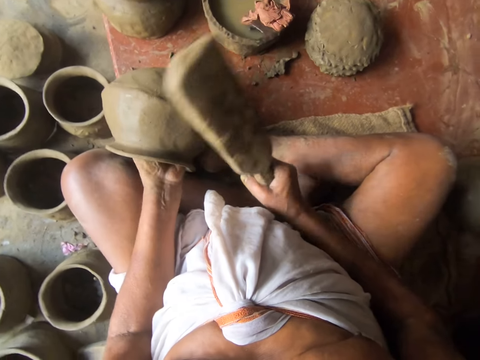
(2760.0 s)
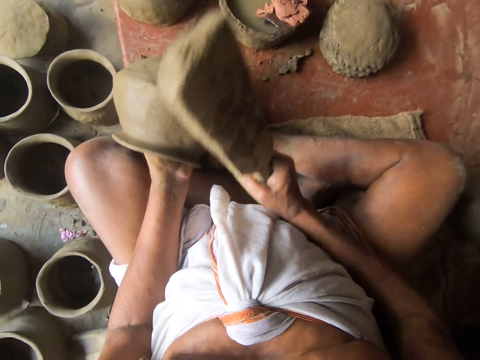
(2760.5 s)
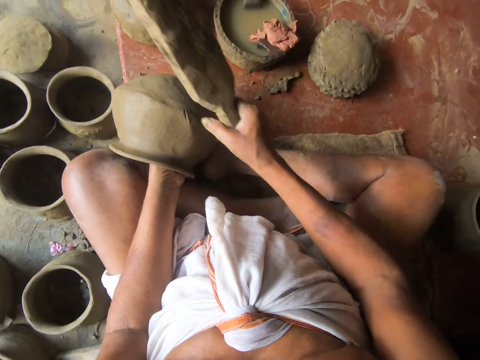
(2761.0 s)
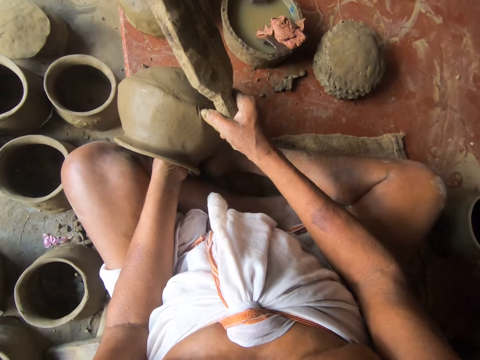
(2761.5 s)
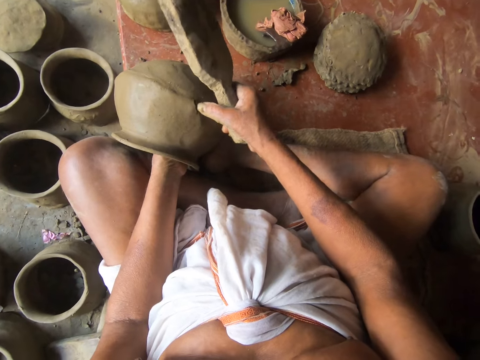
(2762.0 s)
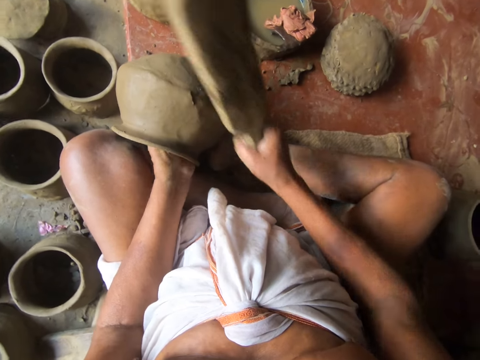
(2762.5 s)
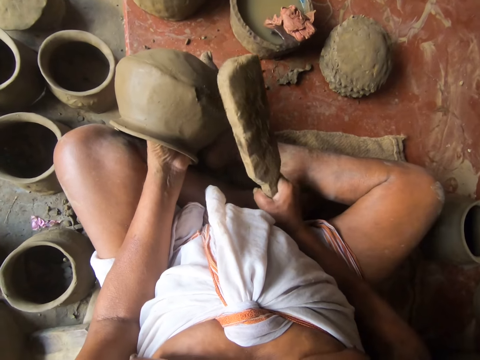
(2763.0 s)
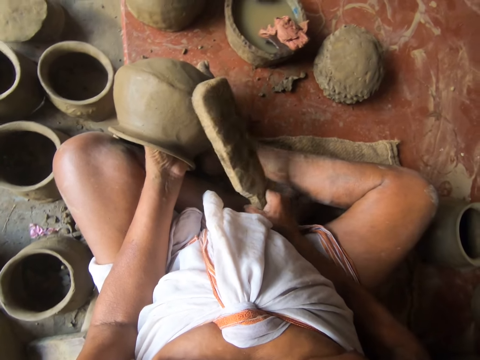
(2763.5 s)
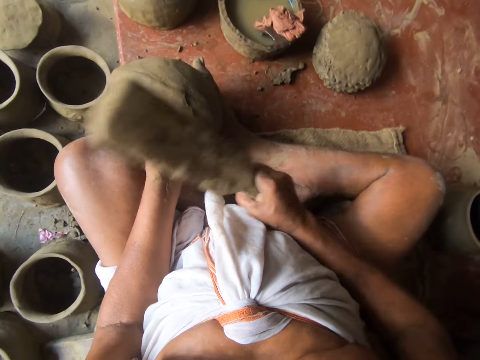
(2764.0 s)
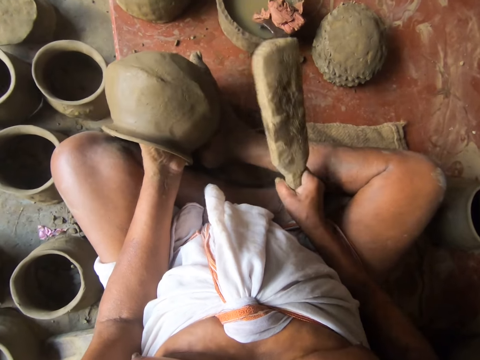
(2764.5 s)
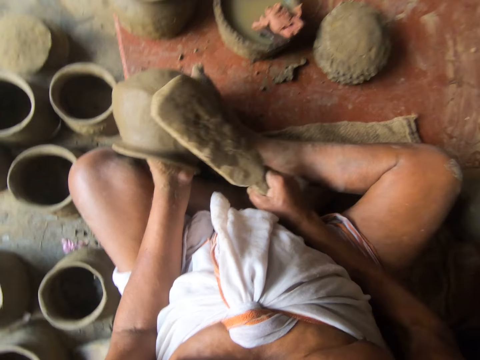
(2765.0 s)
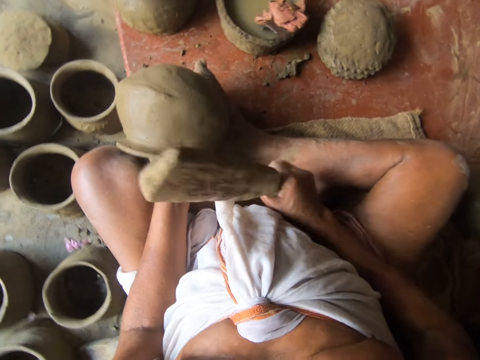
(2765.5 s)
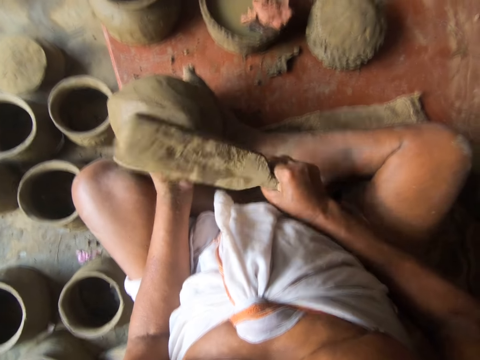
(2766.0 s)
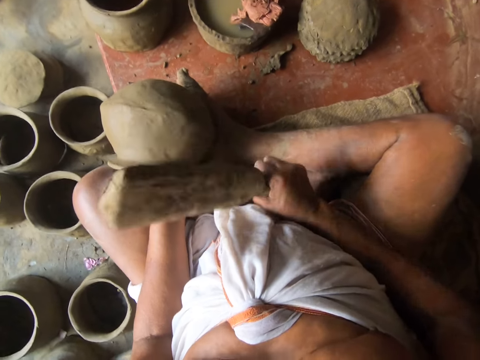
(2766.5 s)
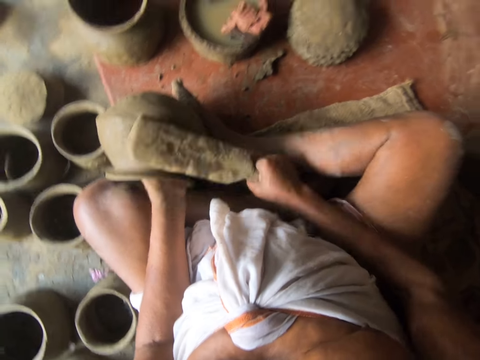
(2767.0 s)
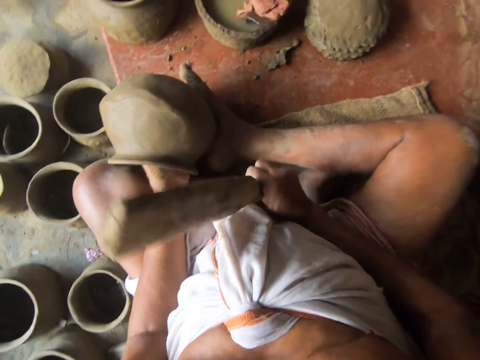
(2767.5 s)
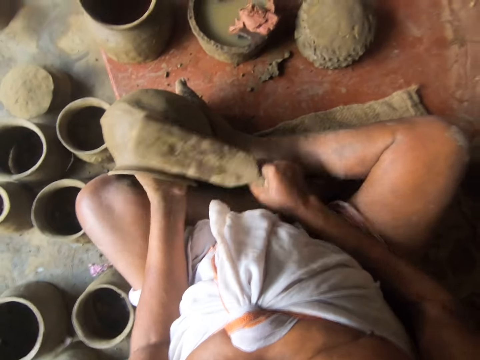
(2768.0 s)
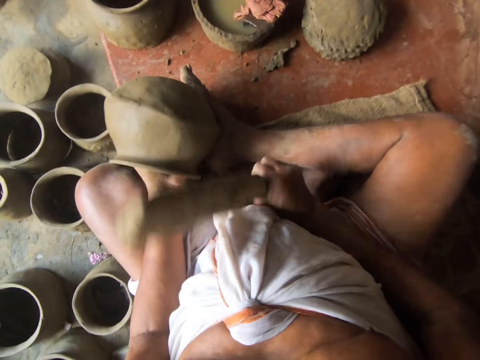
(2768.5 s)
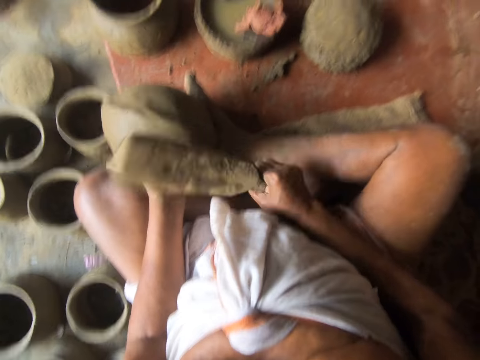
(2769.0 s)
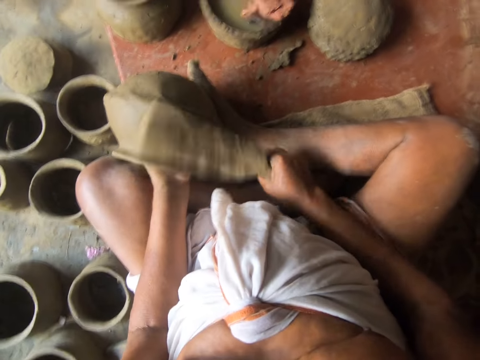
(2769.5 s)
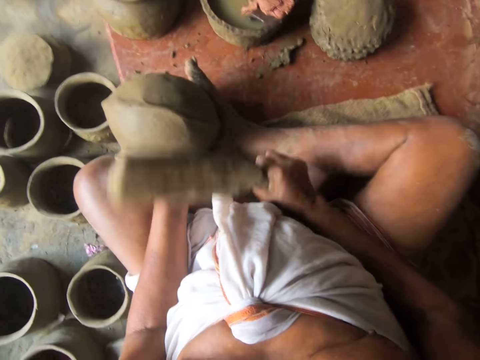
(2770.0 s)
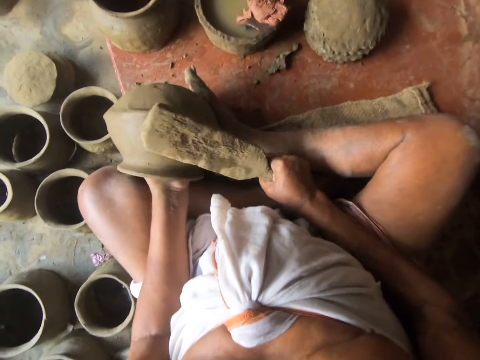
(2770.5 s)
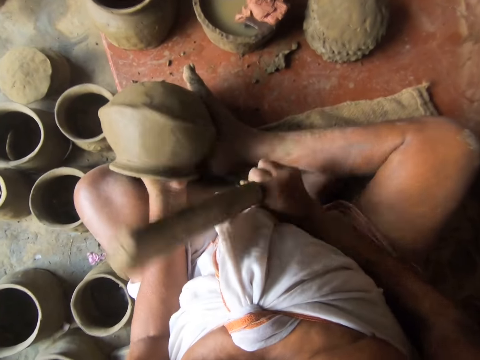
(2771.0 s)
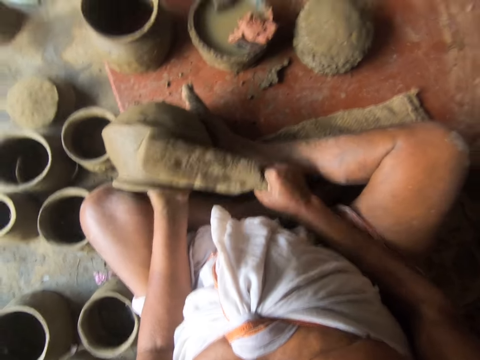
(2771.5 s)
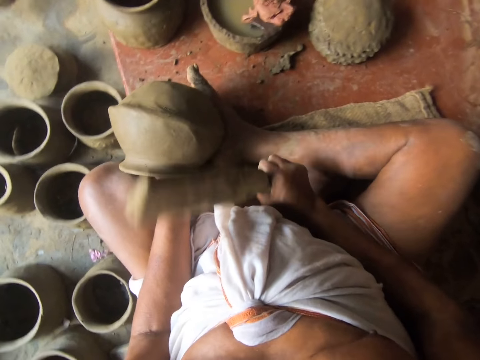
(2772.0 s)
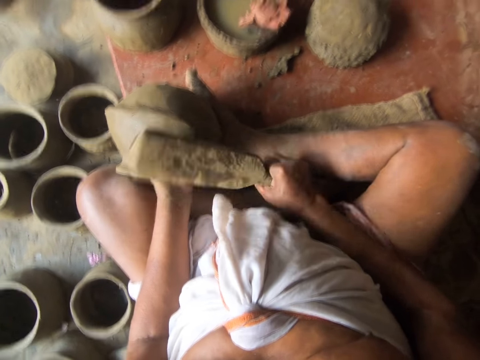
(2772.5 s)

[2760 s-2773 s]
The camera wearer stops knocking the pot. A man touches the pot with the right hand. The camera wearer touches a hole at the pot. The man shapes the pot with the throwing stick. The camera wearer knocks the pot with a wood. They turn the pot.

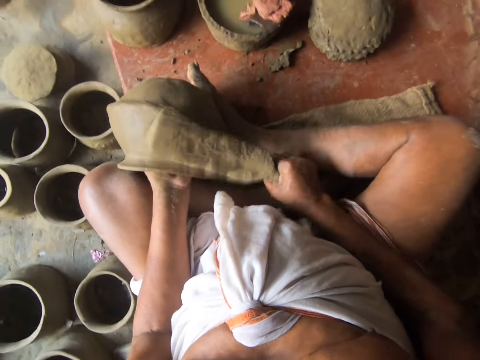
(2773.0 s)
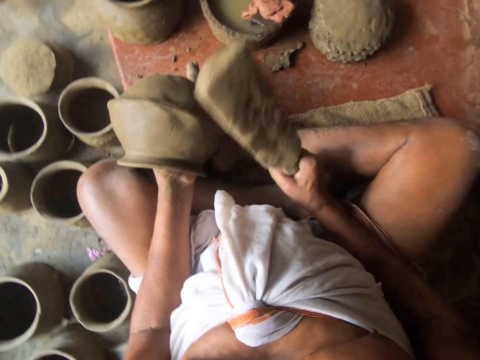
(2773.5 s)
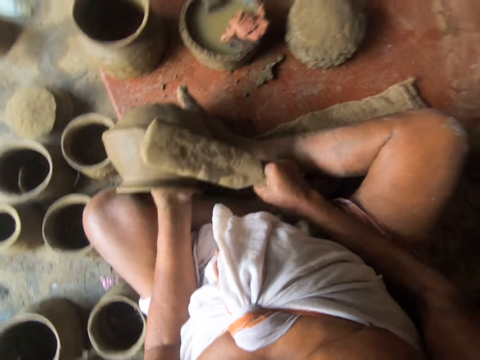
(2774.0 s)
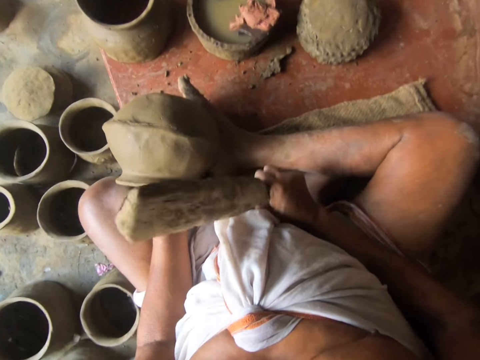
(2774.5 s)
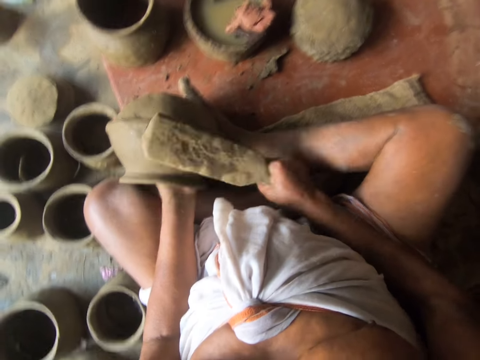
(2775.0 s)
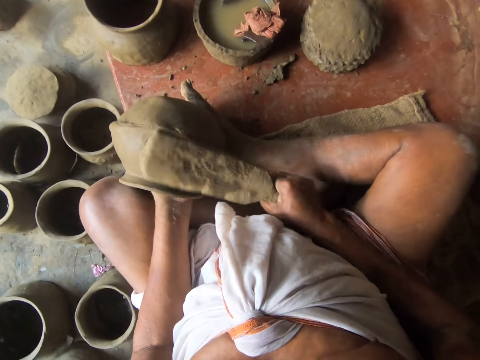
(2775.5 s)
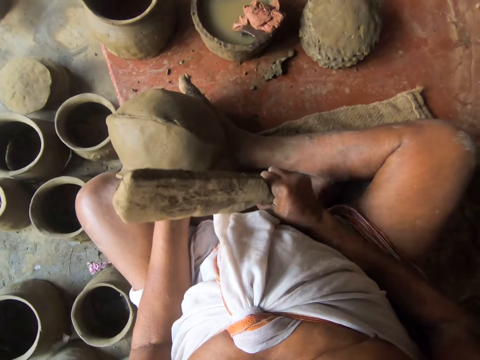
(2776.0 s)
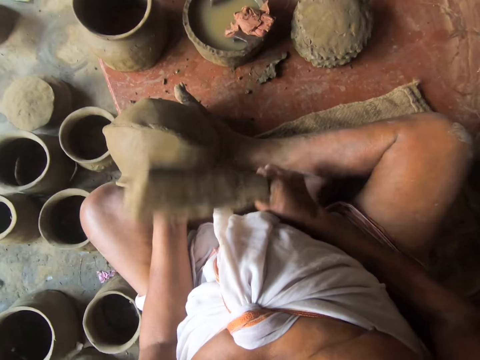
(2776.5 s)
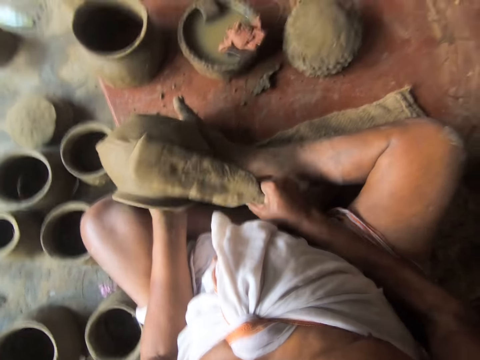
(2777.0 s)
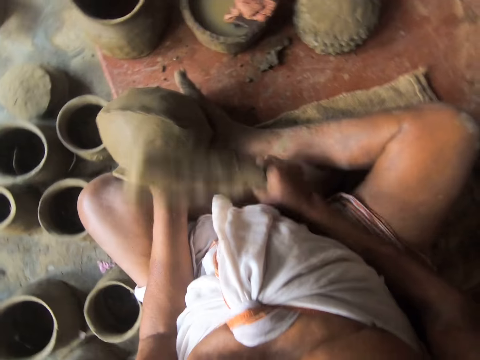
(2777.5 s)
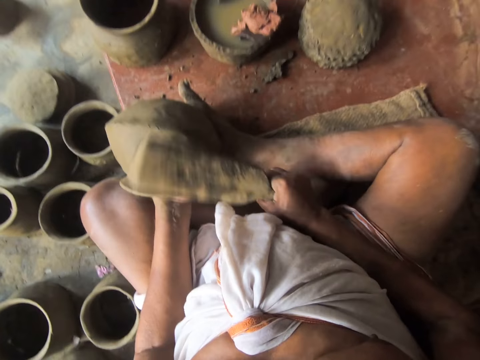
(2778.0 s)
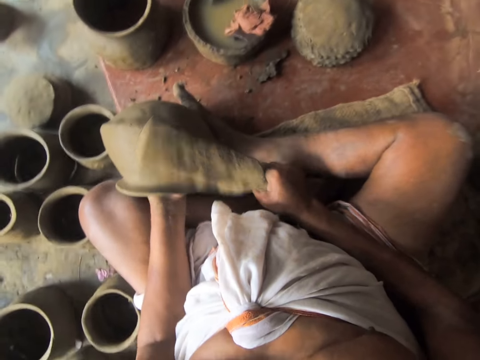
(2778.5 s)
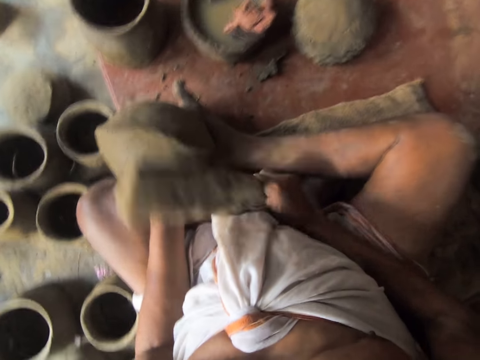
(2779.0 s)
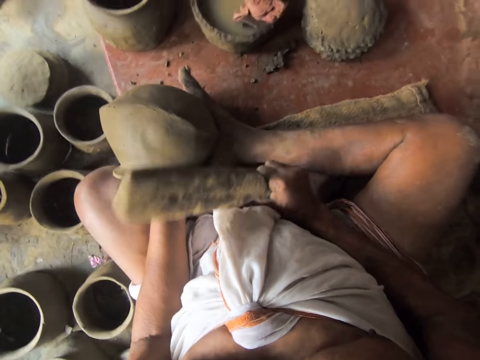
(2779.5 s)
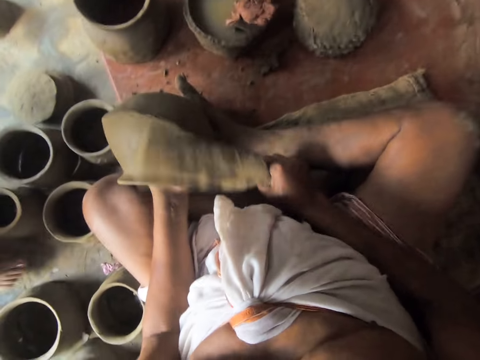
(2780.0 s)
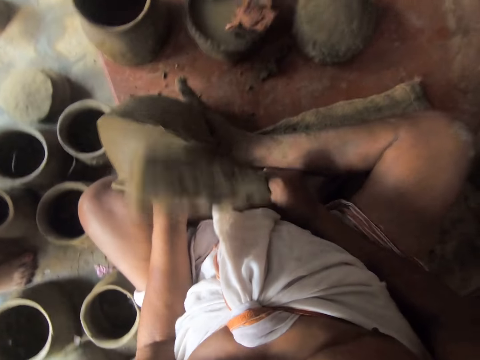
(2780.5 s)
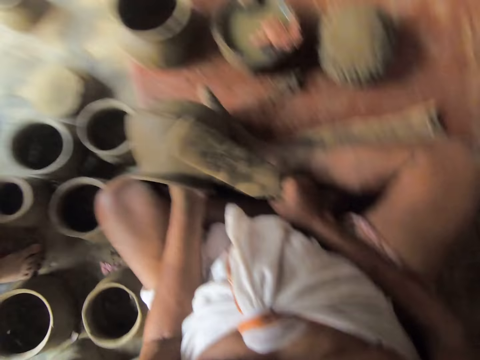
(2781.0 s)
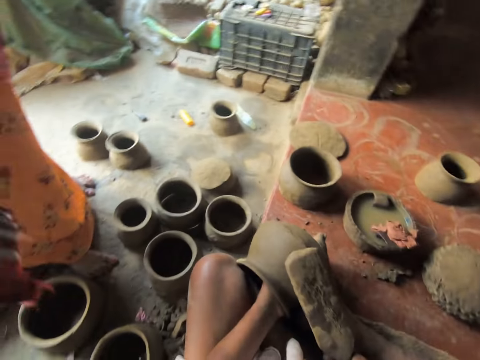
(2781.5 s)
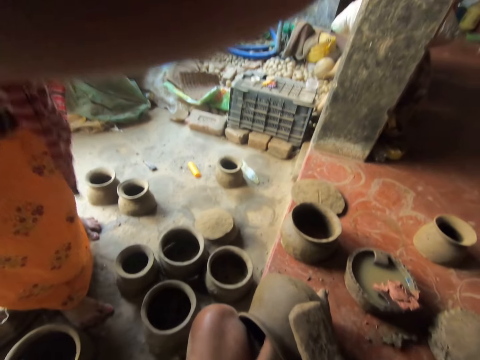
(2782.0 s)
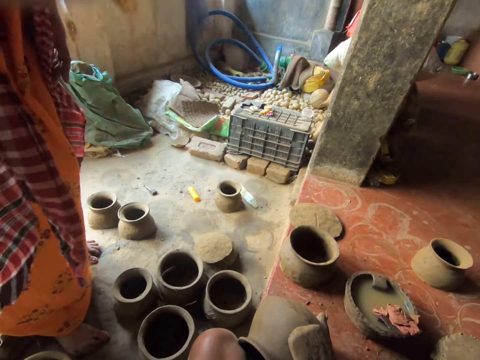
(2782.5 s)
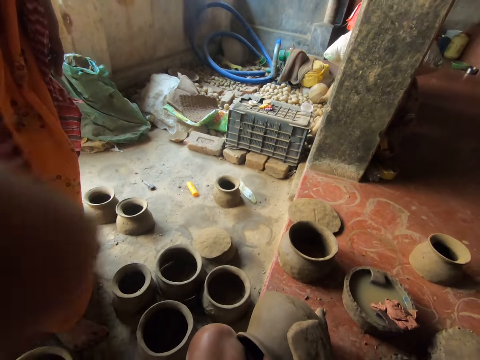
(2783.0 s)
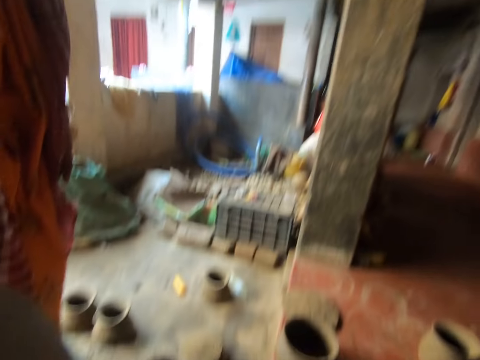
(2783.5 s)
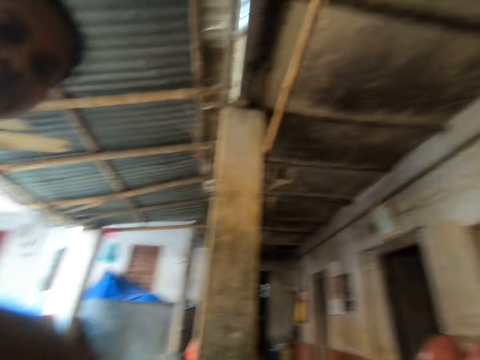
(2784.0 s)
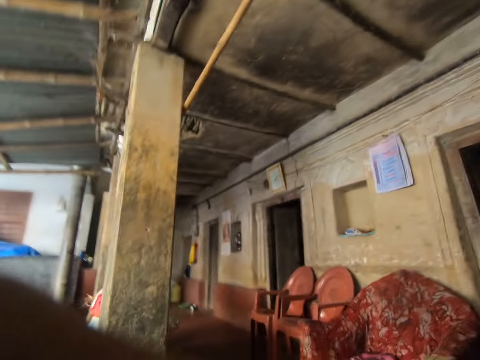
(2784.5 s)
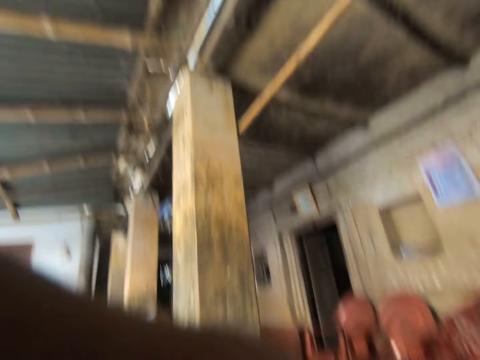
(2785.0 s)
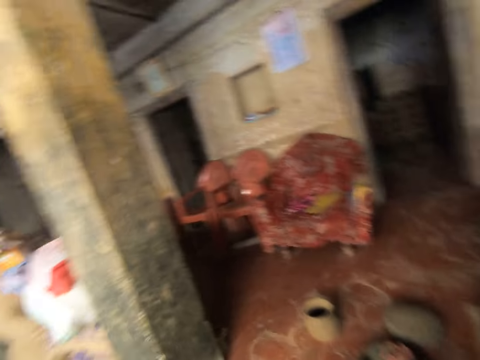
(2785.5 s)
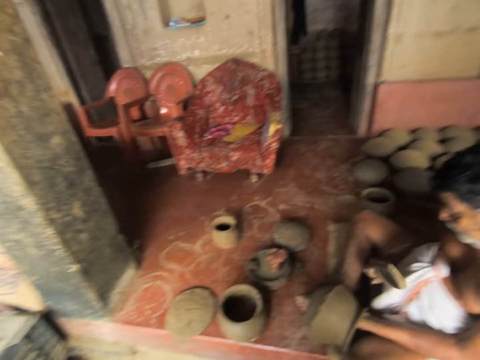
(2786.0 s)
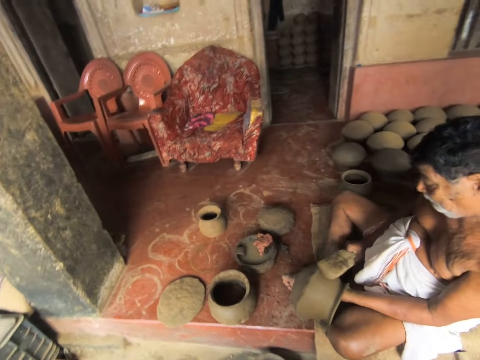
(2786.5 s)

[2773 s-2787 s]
The camera wearer looks around. They adjust the camera. They look around.
